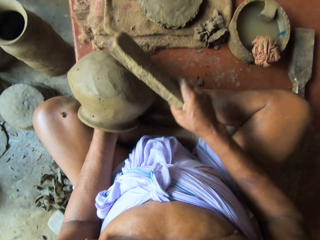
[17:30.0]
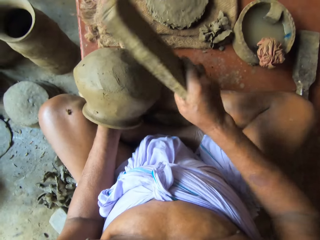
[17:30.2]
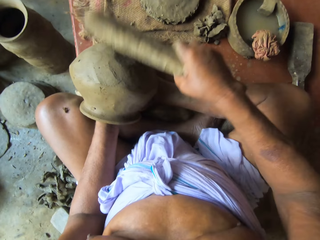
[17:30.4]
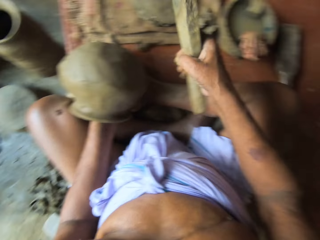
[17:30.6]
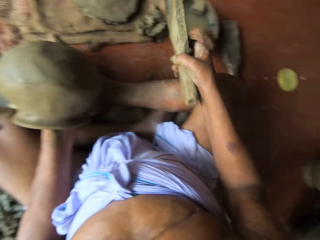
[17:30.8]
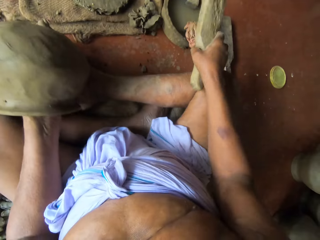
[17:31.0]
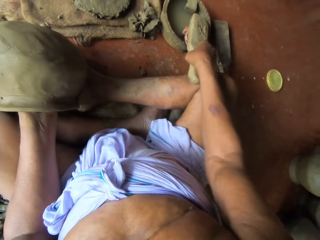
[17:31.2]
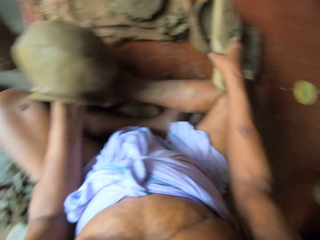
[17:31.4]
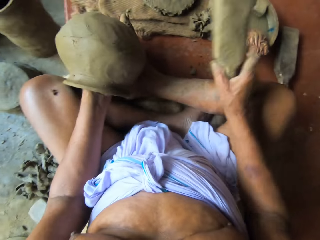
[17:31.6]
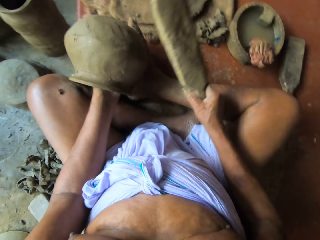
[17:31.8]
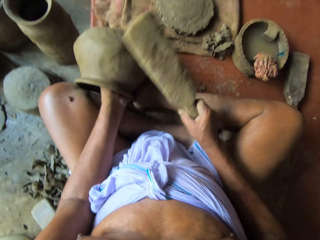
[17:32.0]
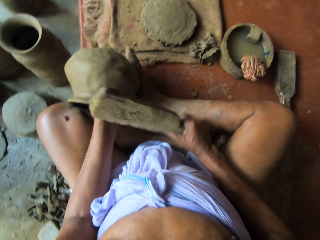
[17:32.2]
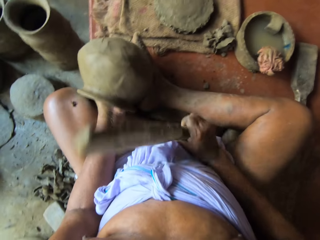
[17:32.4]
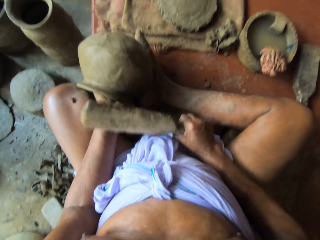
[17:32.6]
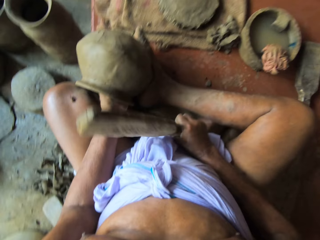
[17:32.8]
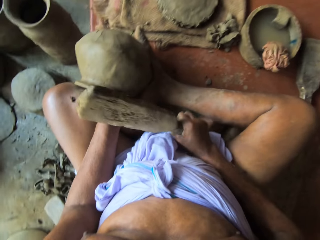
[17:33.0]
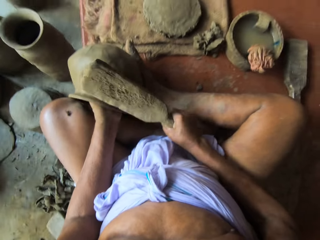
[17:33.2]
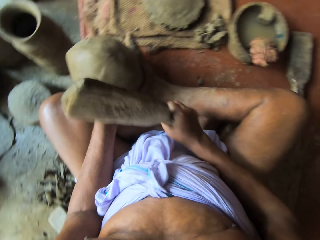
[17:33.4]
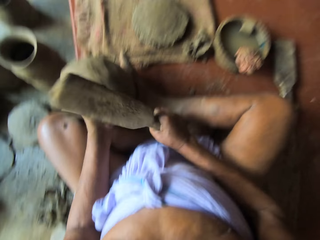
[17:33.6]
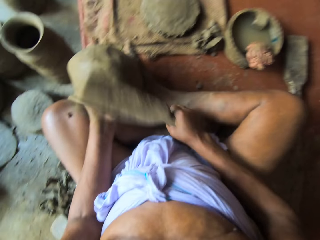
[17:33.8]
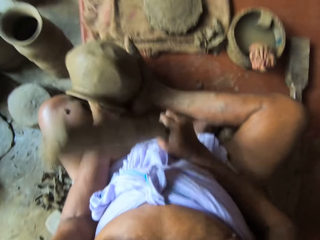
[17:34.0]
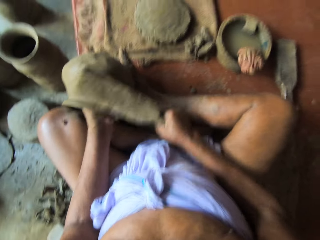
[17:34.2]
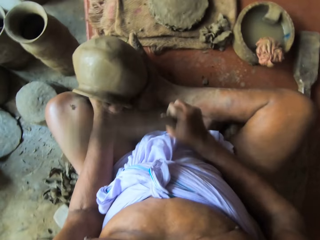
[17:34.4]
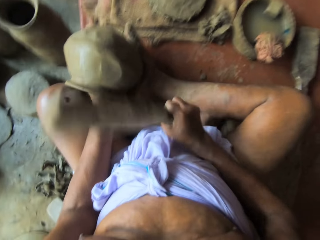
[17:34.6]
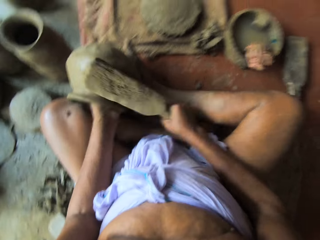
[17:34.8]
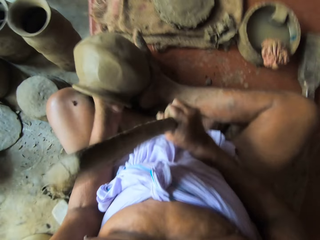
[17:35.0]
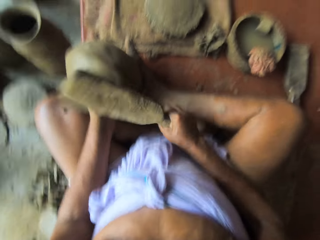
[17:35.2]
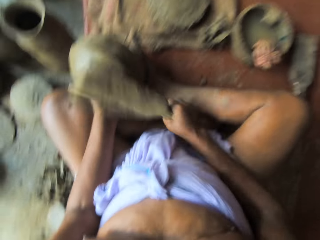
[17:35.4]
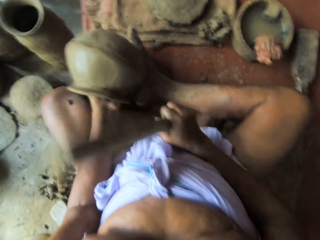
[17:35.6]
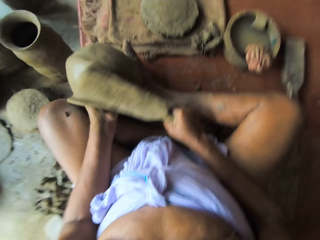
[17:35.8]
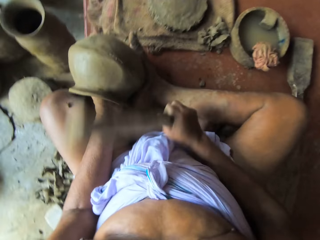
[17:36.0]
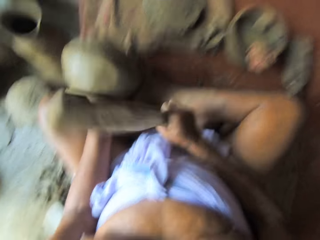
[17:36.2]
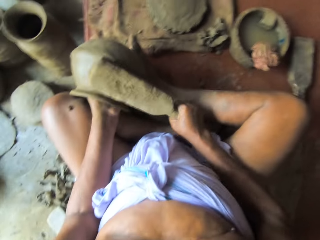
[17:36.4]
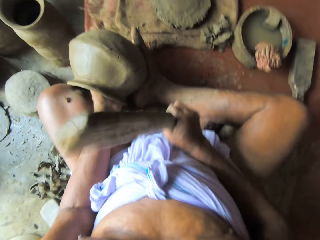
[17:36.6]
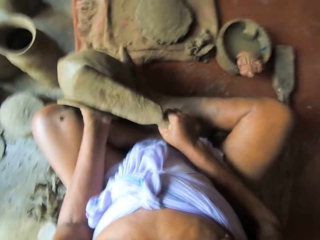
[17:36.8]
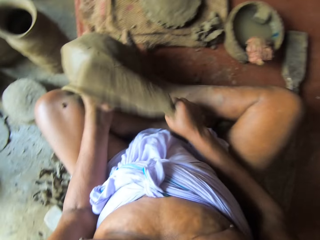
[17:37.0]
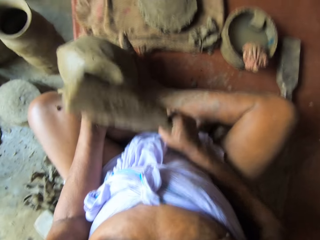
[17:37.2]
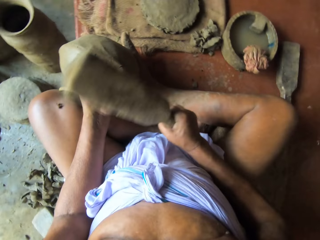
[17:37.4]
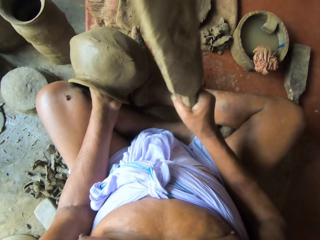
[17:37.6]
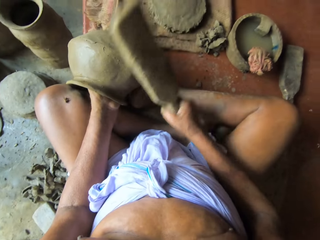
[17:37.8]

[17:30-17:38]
The camera wearer touches the clay gum in the mortar with the sculpting wood in his right hand. He hits the wood on the wet rug. He hits the clay pot in his left hand with the sculpting wood in his right hand.
